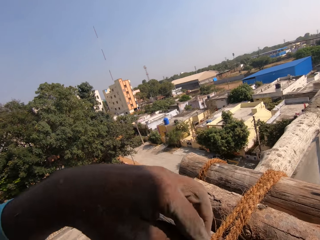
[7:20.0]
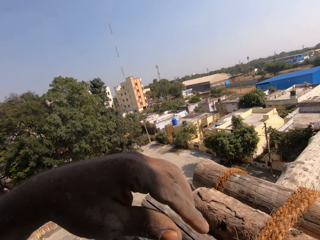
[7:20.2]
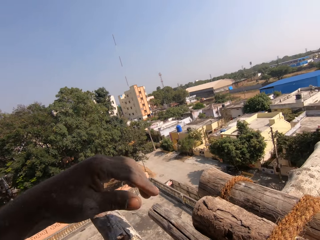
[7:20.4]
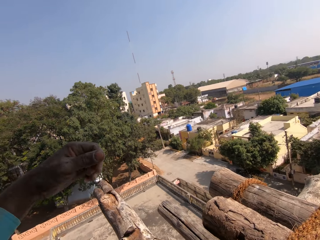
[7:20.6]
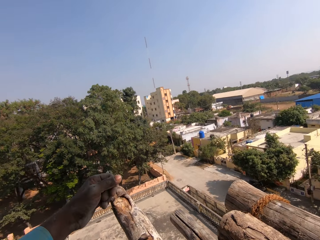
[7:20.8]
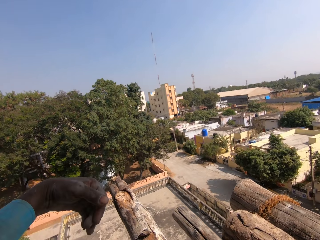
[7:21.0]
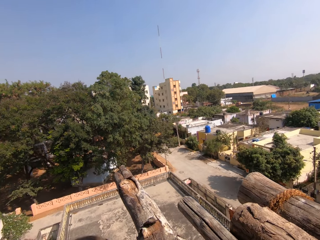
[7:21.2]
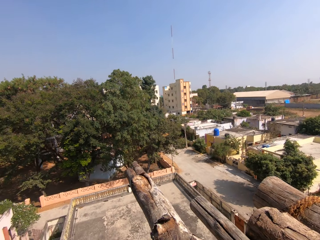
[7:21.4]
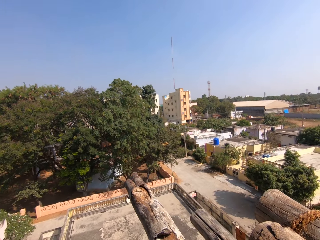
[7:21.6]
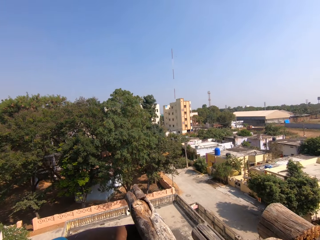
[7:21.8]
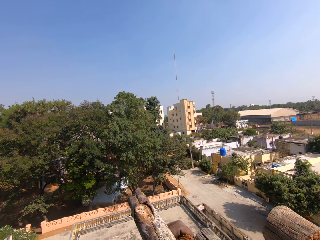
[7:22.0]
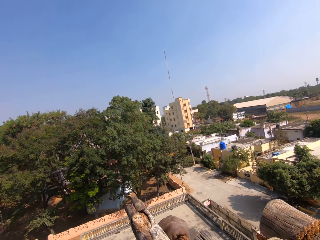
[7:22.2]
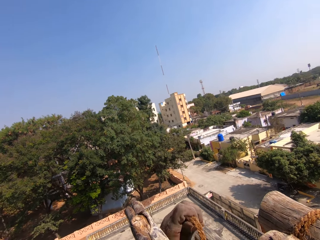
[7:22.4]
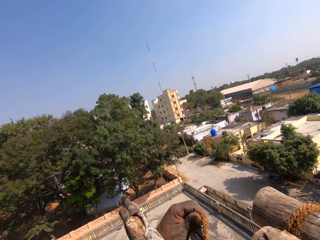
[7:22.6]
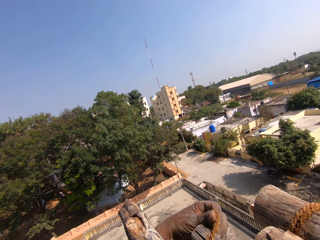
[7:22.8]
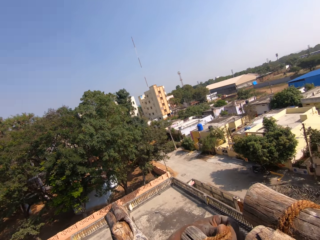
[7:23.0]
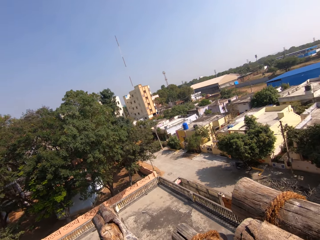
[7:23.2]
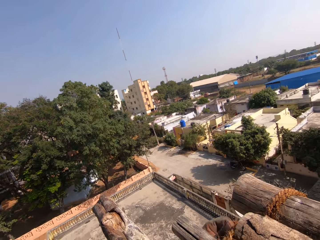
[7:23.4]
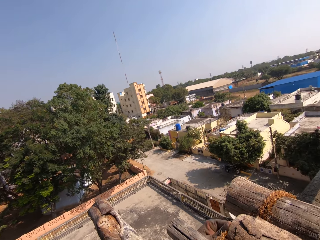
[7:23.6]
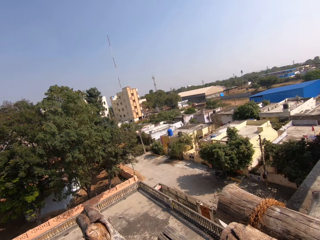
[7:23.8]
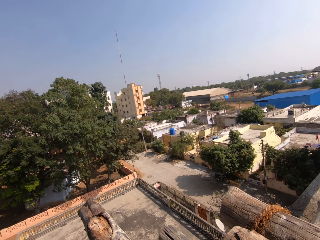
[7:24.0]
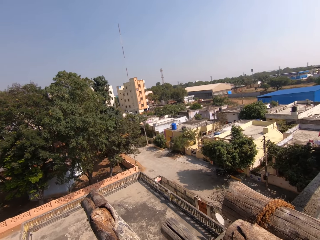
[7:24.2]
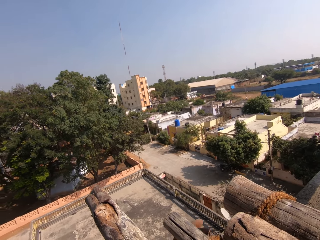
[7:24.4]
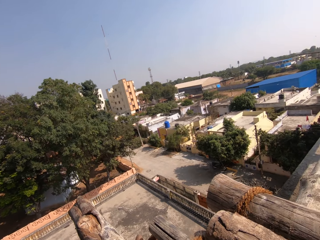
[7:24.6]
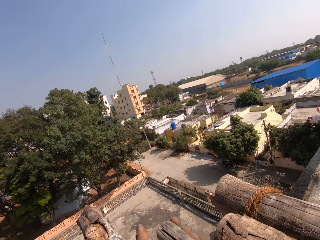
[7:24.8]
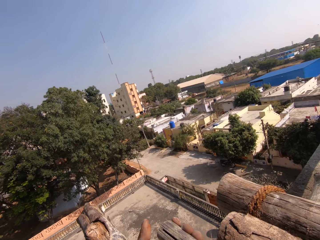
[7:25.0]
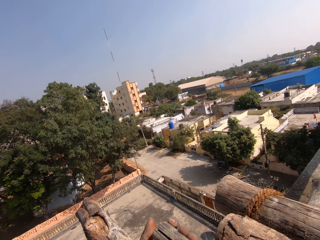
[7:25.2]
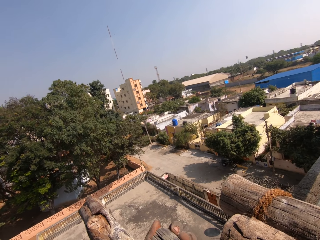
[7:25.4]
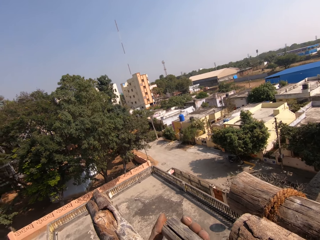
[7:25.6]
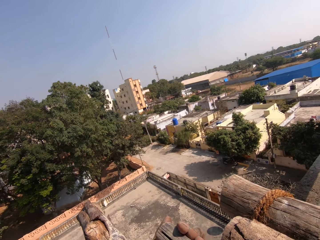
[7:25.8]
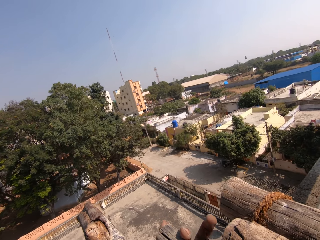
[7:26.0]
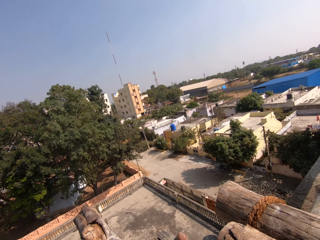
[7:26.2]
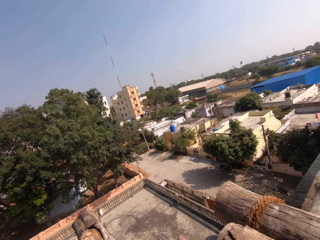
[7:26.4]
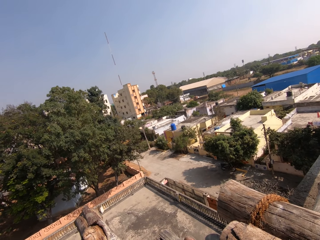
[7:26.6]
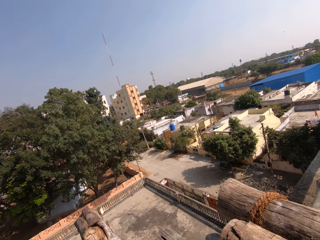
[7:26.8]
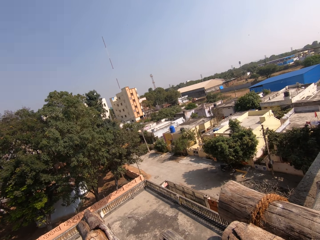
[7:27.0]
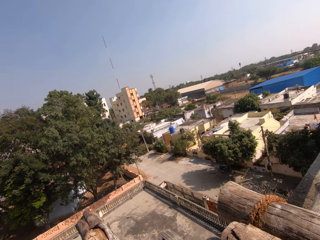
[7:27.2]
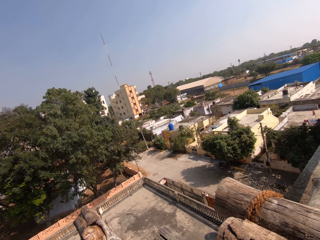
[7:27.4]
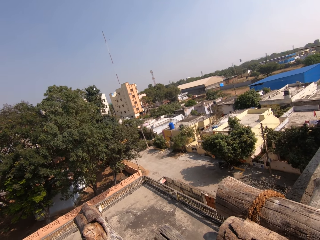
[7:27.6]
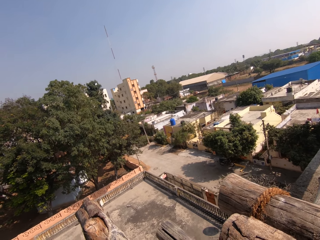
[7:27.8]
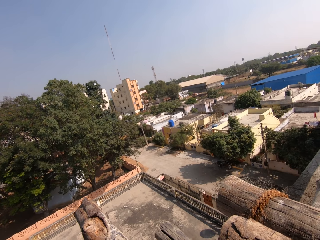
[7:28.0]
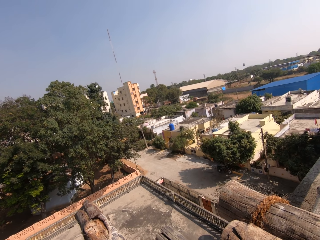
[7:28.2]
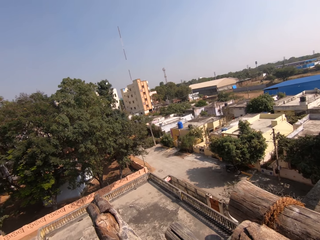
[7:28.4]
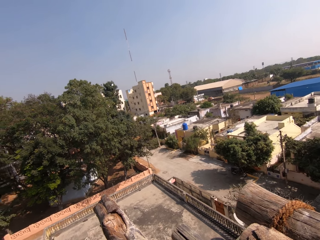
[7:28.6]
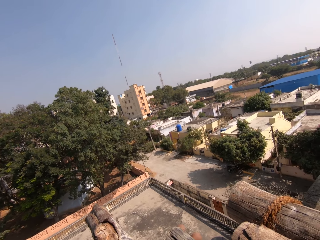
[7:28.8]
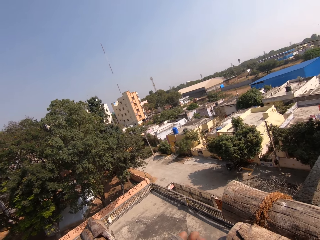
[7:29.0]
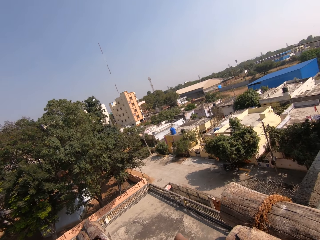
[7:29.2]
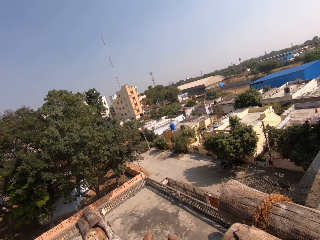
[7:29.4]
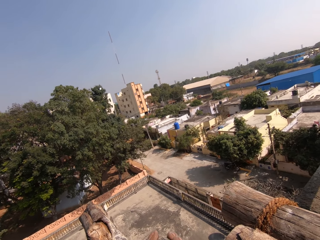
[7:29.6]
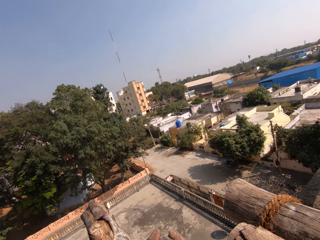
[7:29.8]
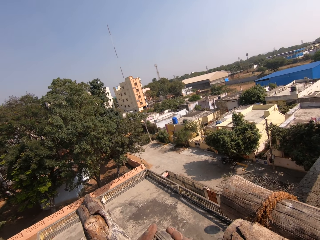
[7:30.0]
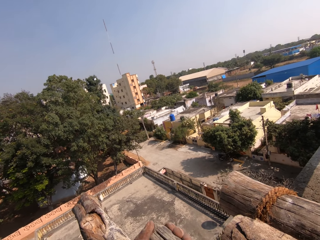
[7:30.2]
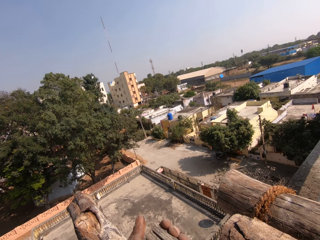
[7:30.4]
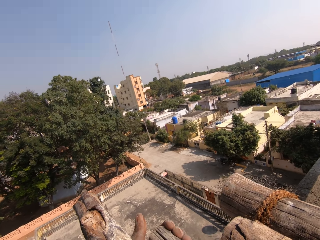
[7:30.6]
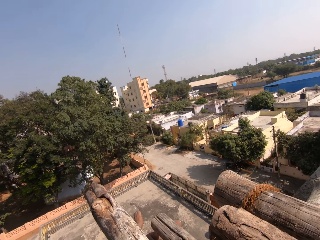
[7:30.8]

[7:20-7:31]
The camera wearer ties the poles.

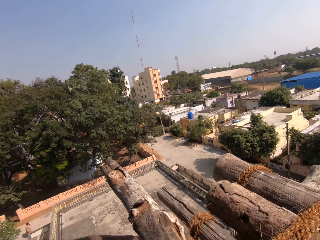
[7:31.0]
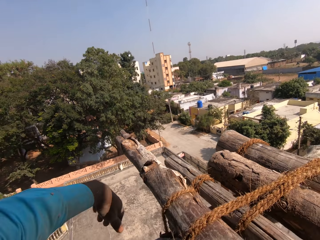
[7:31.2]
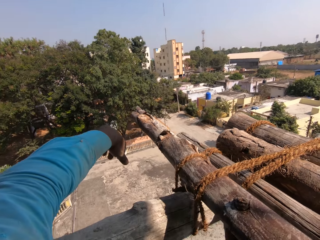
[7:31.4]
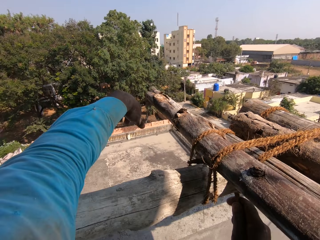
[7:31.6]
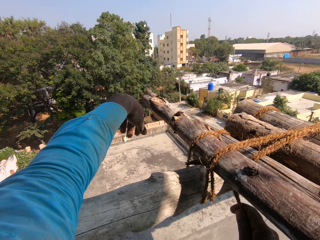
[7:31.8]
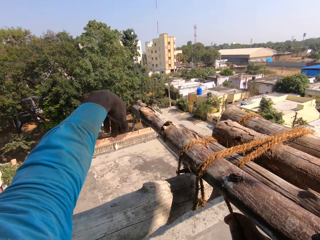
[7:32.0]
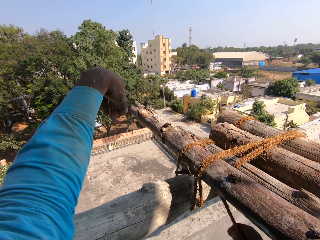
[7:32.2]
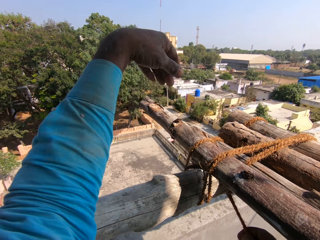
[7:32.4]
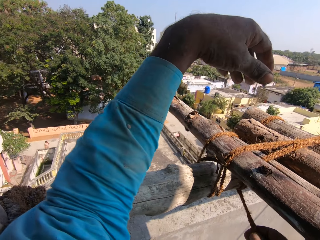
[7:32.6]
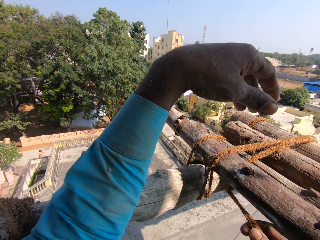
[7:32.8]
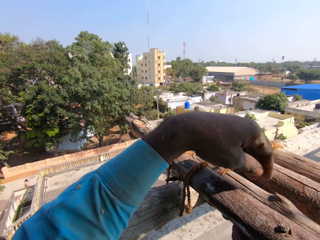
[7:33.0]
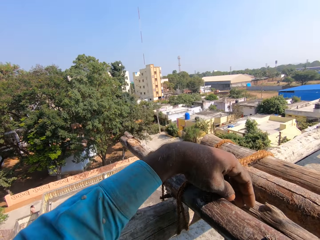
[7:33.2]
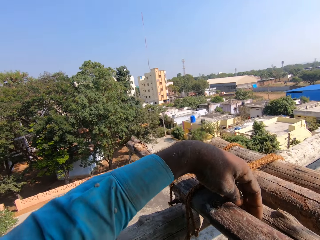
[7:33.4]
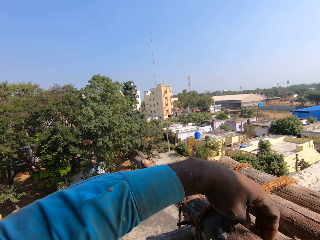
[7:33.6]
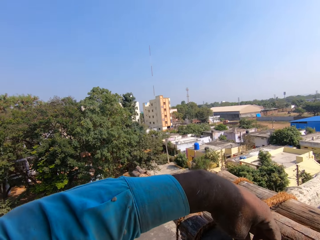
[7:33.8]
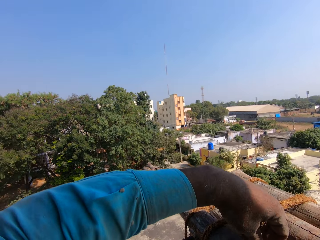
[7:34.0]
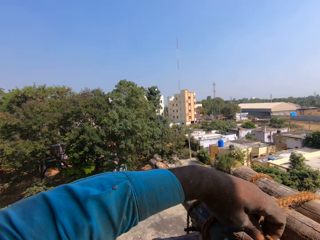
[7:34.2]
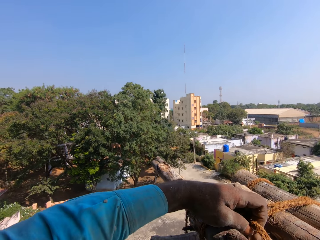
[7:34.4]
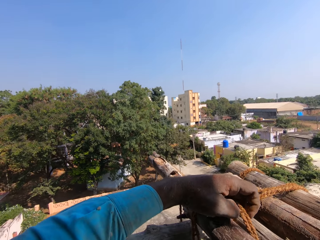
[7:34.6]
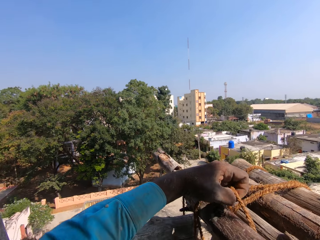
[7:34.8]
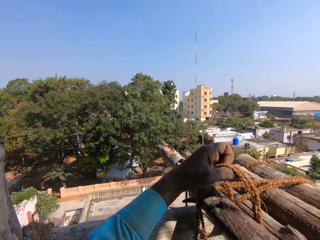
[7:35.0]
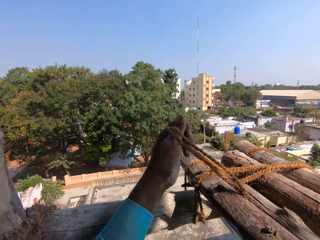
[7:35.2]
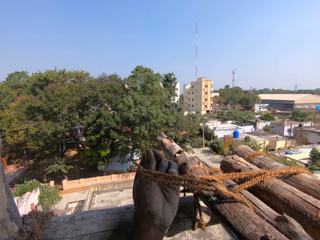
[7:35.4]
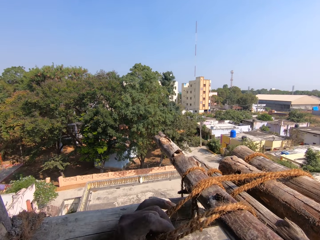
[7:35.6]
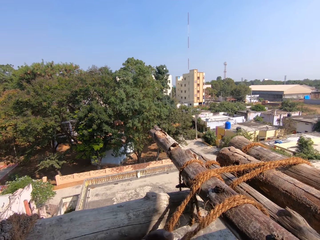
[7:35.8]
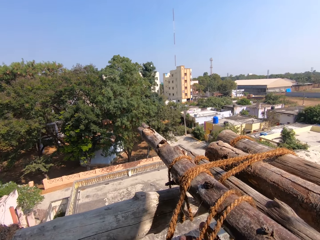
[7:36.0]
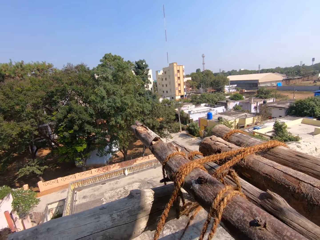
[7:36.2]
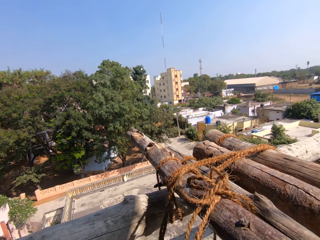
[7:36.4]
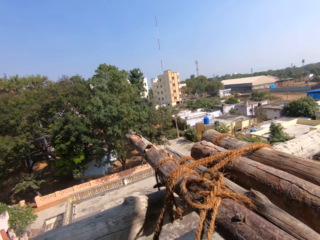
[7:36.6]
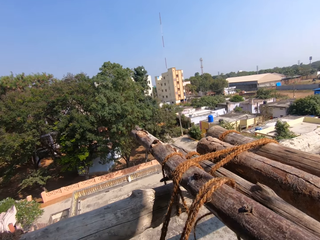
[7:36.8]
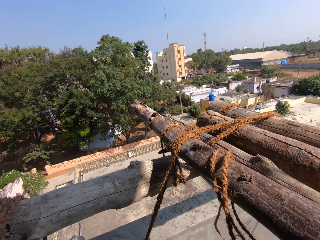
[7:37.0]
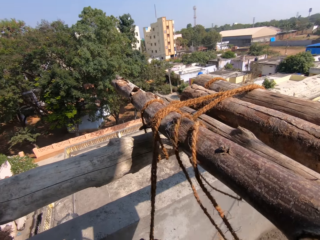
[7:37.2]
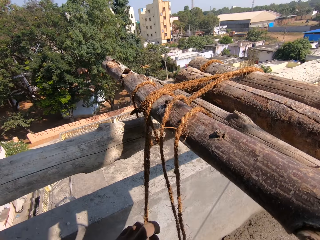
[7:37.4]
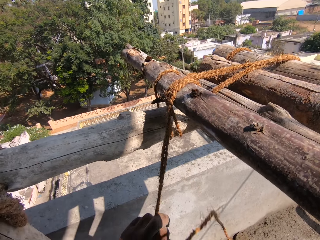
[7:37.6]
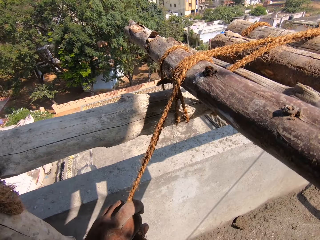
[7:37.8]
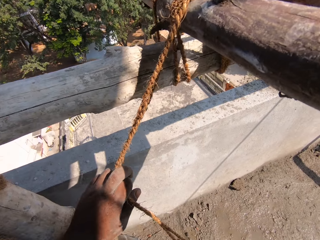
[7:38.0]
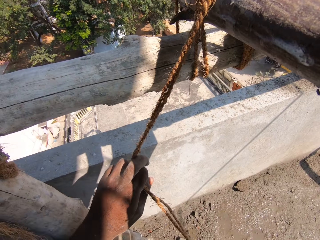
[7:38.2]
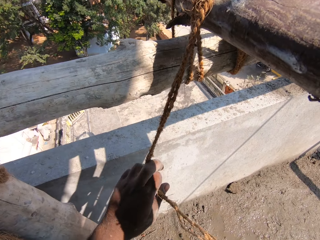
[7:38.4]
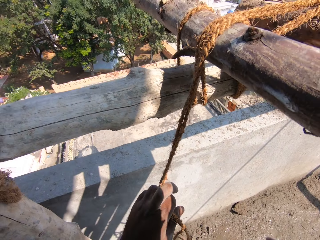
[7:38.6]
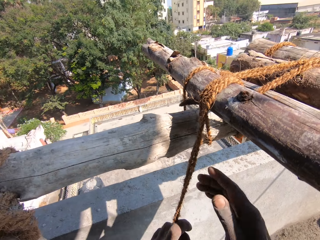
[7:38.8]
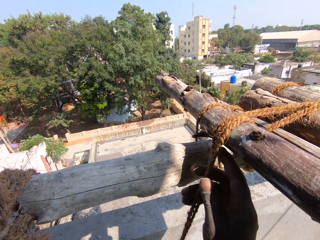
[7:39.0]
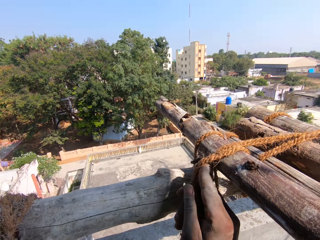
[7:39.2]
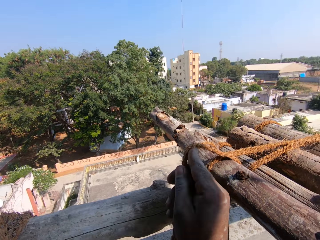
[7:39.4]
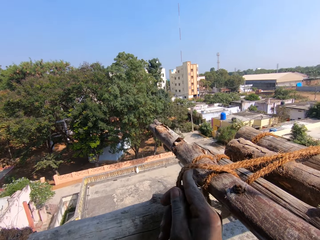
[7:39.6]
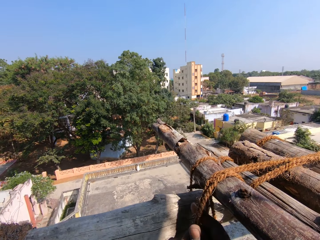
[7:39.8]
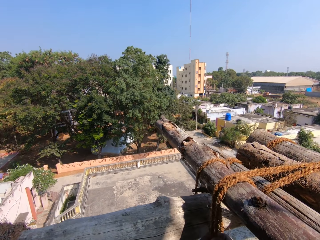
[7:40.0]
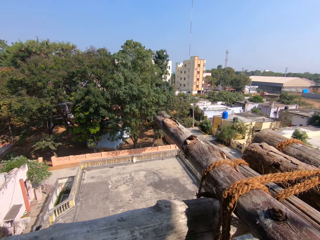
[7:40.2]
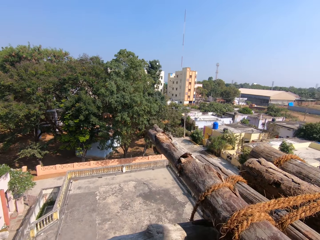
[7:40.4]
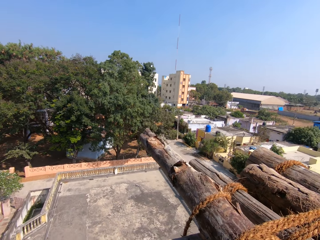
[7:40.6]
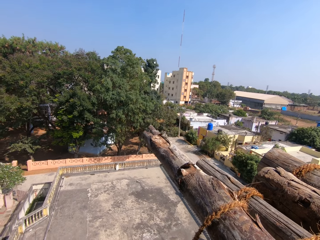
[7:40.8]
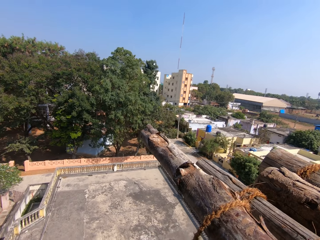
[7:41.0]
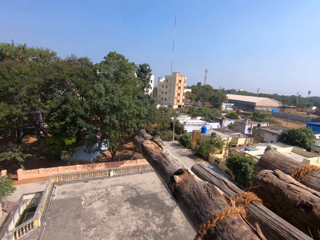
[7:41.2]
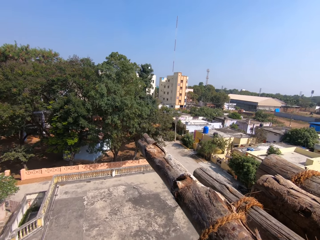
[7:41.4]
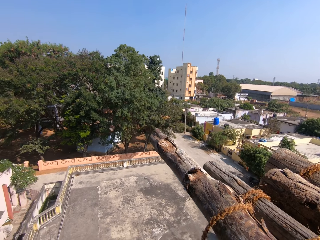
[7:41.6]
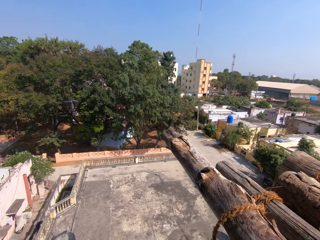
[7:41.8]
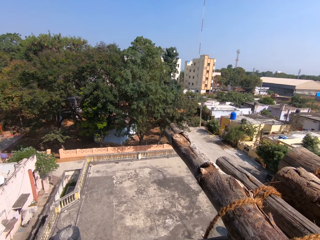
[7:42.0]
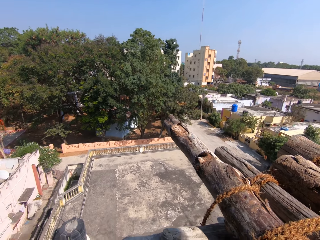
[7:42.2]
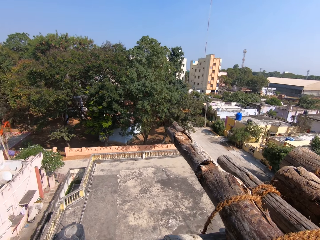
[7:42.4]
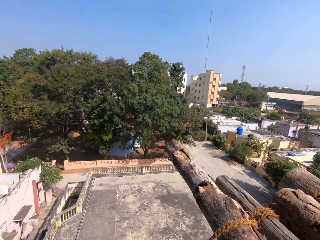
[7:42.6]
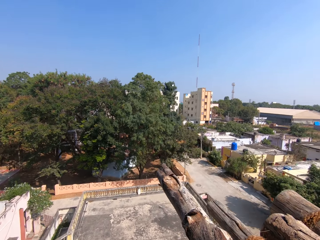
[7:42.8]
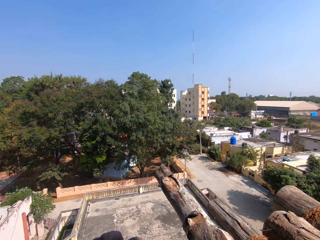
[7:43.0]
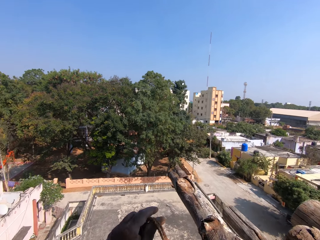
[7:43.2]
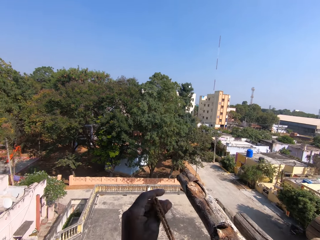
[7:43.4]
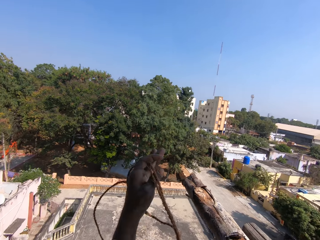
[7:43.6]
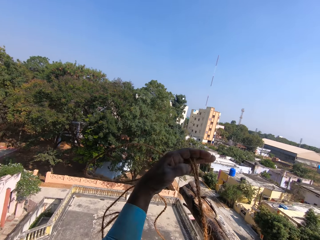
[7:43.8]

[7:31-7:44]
The camera wearer pulls the rope and ties the poles.
